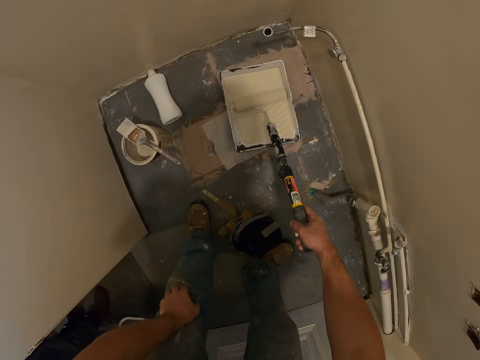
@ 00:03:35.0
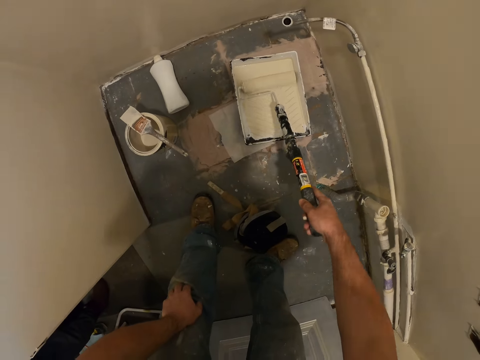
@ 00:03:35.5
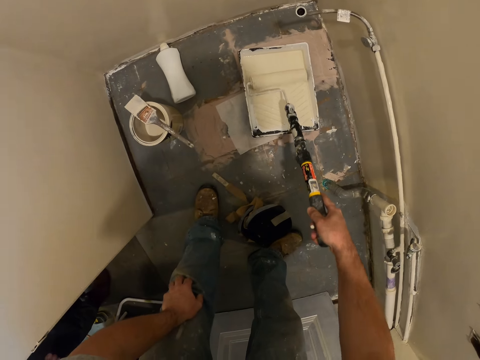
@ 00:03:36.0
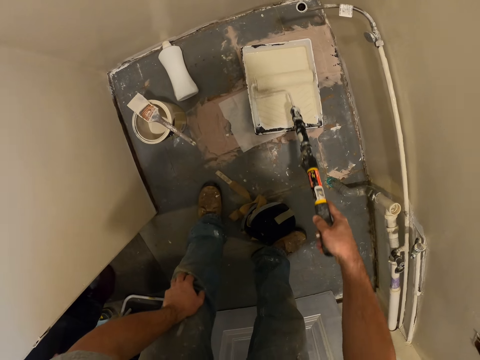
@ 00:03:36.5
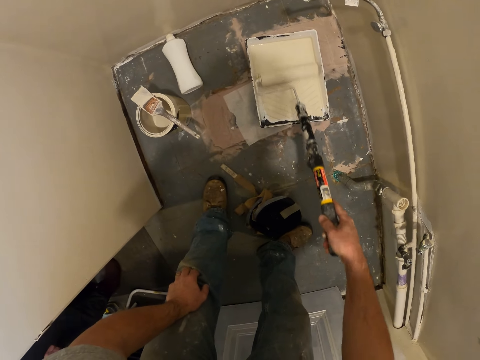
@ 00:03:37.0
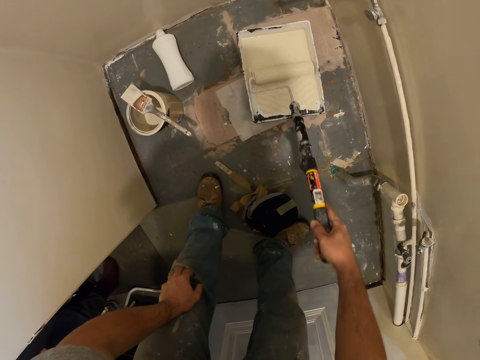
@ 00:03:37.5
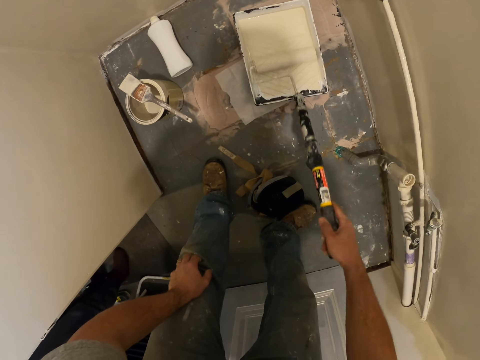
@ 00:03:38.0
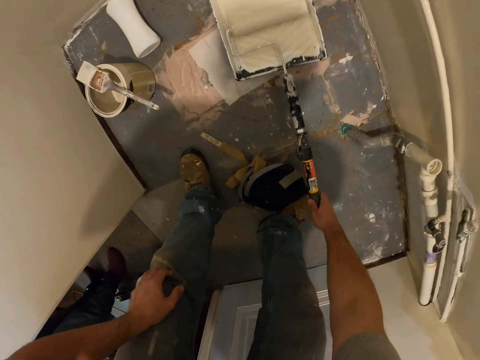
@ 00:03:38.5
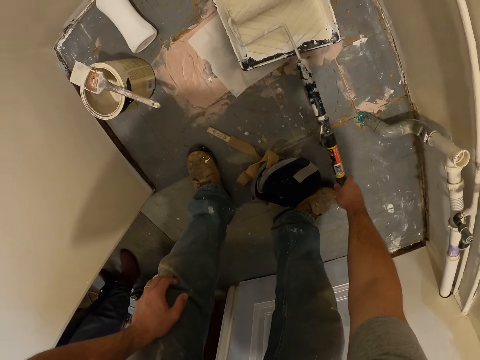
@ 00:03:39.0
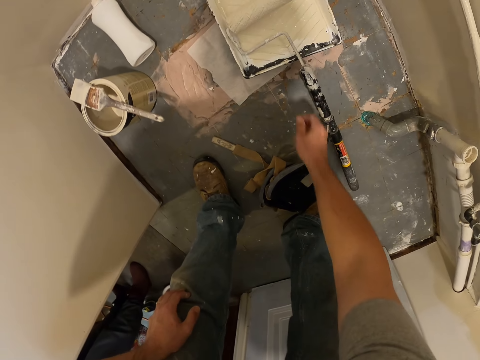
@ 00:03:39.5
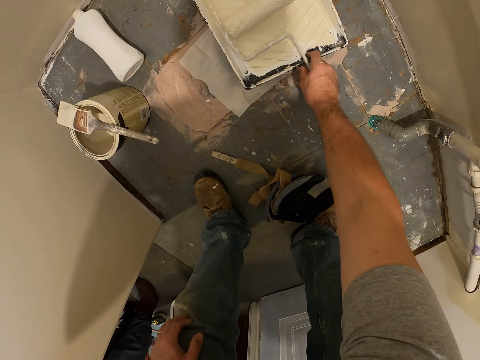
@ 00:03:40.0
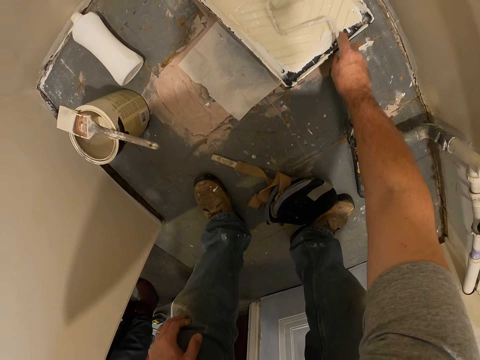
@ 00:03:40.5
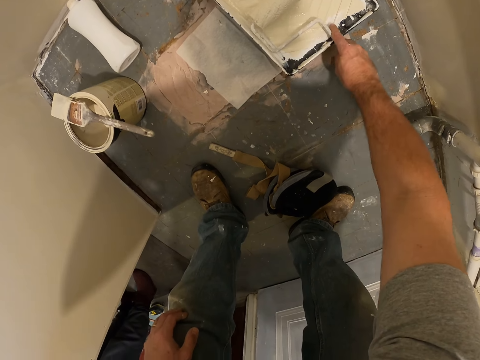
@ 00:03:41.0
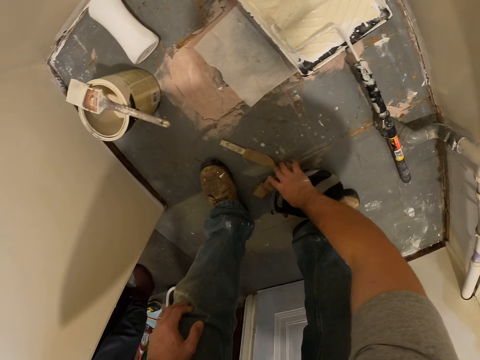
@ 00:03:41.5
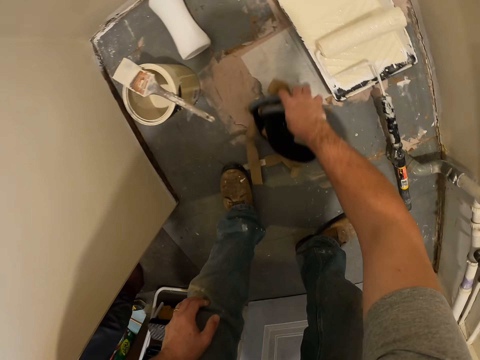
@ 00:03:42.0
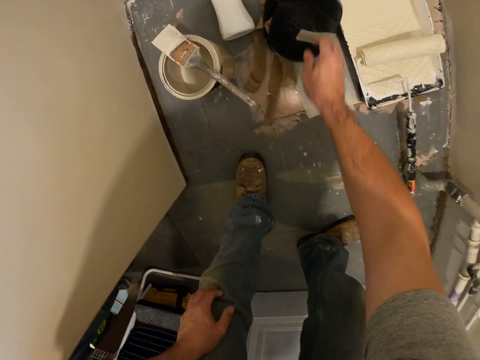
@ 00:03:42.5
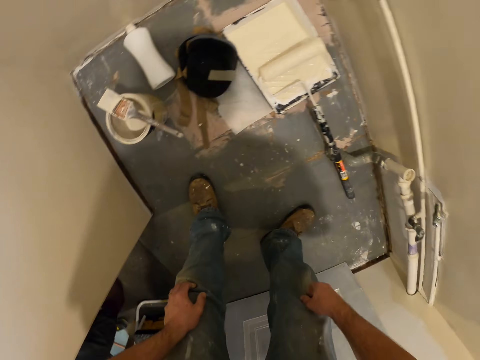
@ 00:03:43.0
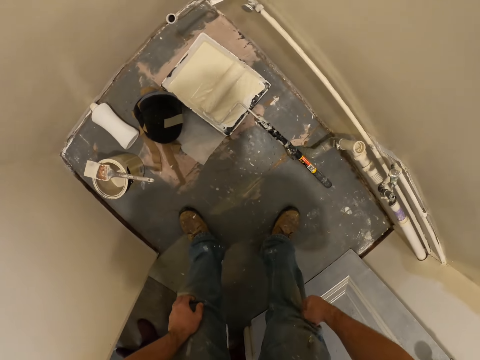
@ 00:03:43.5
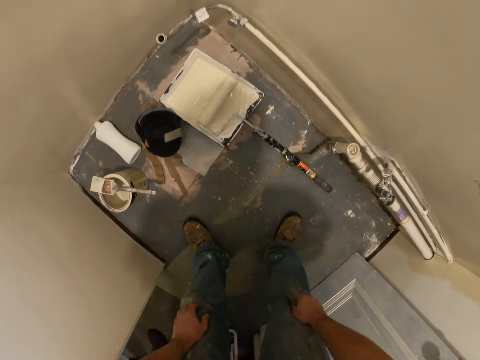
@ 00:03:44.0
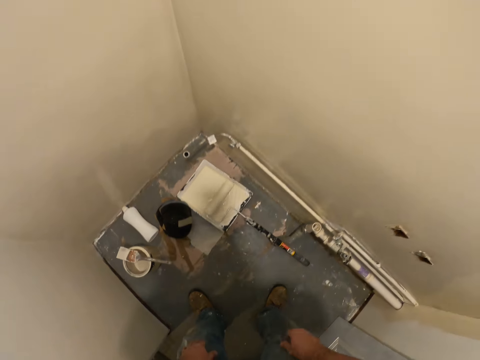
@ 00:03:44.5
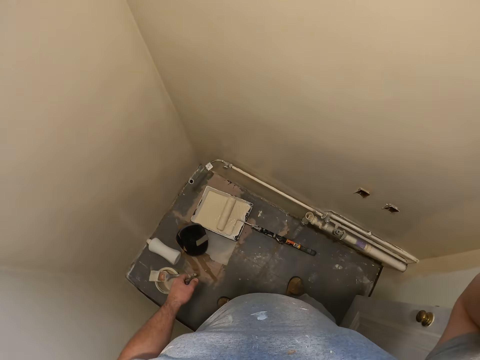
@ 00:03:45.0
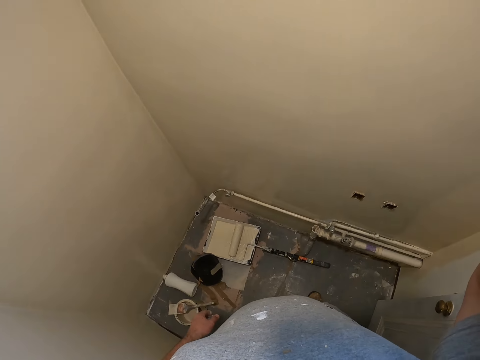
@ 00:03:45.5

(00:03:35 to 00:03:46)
The camera wearer dips the roller paint brush inside the paint on the floor, in the paint tin. He moves the roller paint brush inside the paint on the floor. He moves the tin of paint aside with his right hand. He moves a small bag on the floor aside. He touches something.
